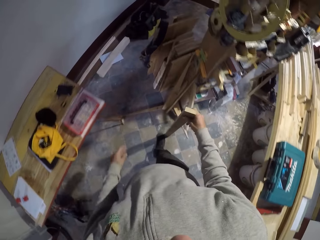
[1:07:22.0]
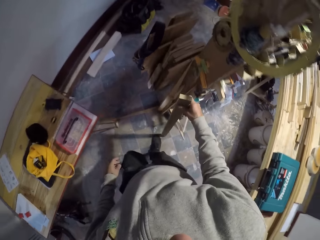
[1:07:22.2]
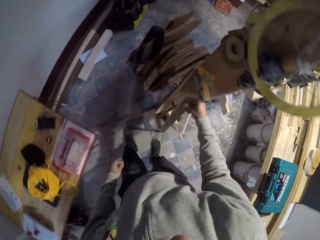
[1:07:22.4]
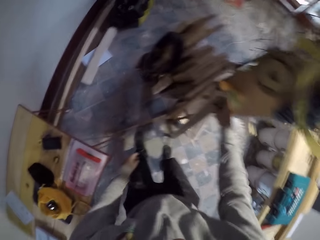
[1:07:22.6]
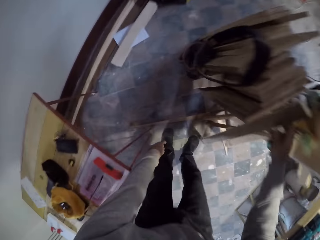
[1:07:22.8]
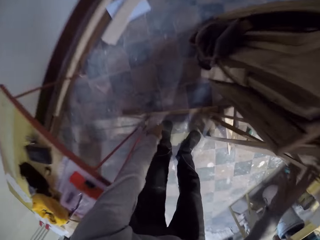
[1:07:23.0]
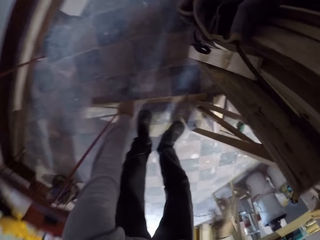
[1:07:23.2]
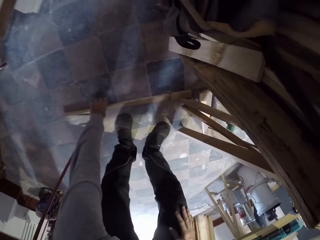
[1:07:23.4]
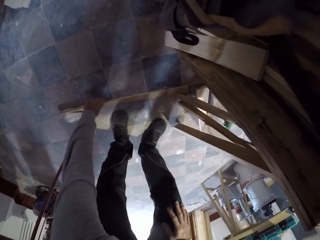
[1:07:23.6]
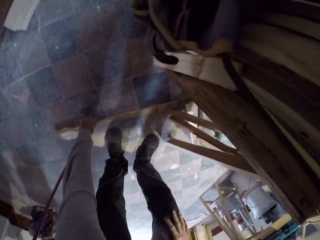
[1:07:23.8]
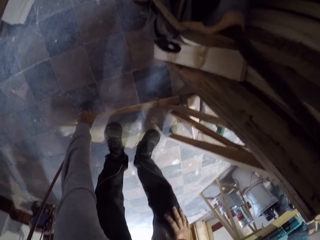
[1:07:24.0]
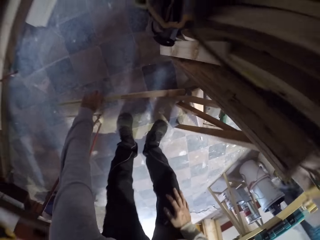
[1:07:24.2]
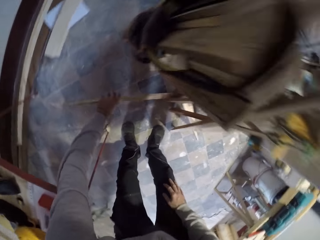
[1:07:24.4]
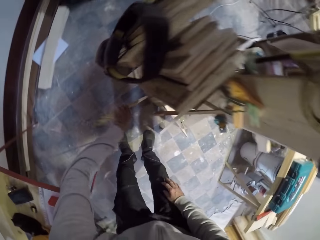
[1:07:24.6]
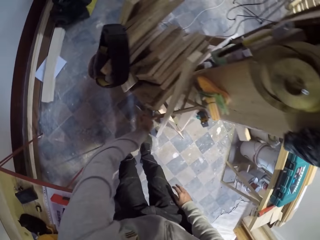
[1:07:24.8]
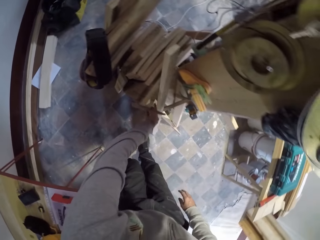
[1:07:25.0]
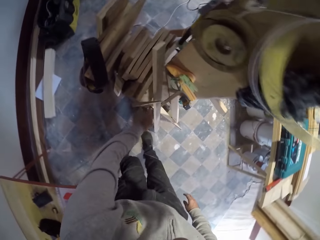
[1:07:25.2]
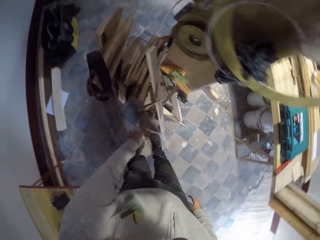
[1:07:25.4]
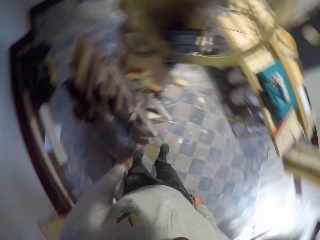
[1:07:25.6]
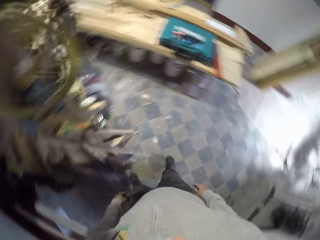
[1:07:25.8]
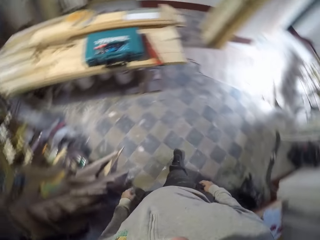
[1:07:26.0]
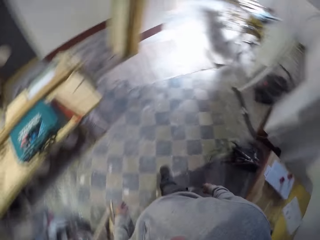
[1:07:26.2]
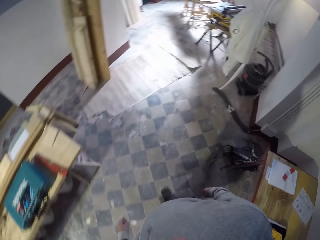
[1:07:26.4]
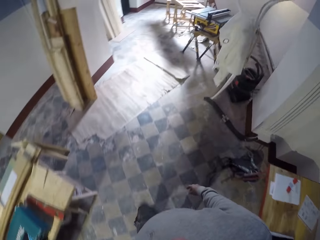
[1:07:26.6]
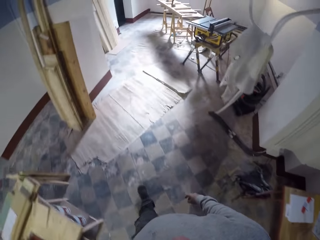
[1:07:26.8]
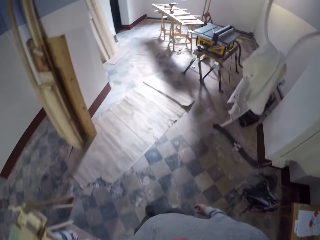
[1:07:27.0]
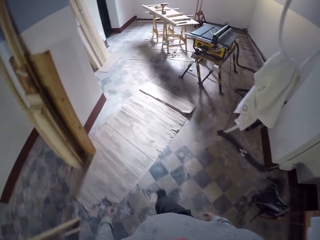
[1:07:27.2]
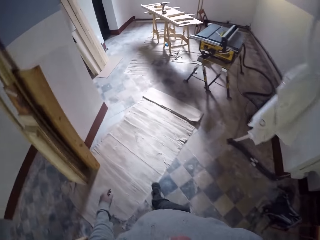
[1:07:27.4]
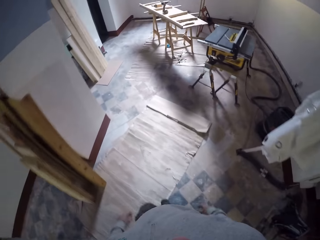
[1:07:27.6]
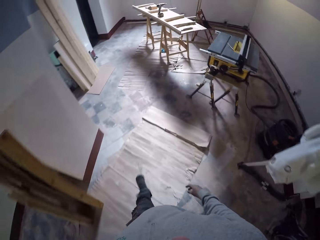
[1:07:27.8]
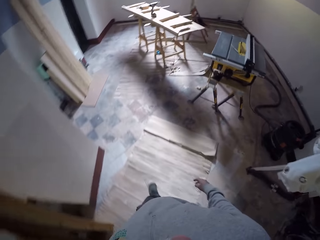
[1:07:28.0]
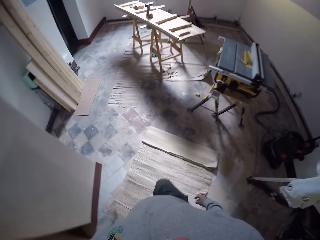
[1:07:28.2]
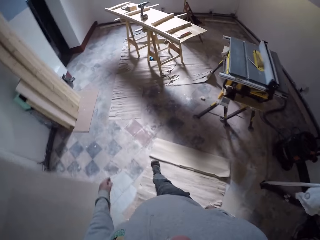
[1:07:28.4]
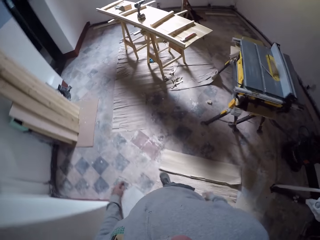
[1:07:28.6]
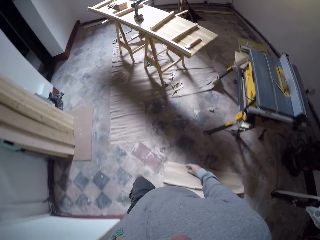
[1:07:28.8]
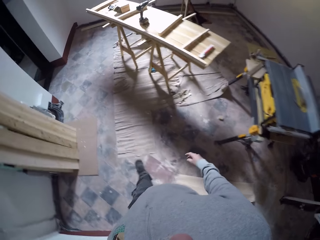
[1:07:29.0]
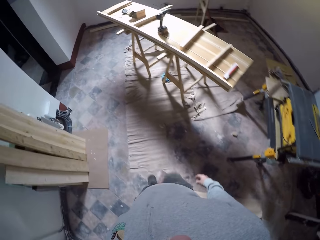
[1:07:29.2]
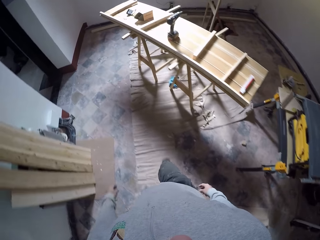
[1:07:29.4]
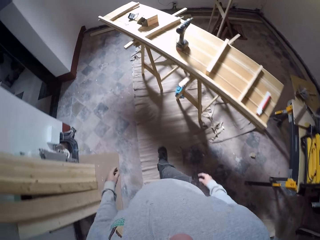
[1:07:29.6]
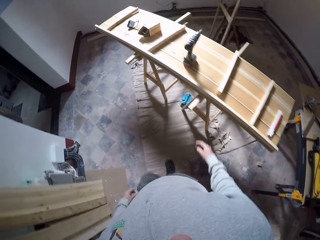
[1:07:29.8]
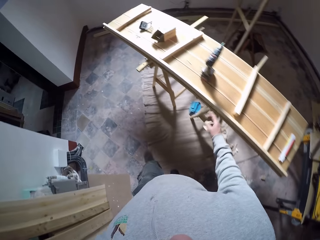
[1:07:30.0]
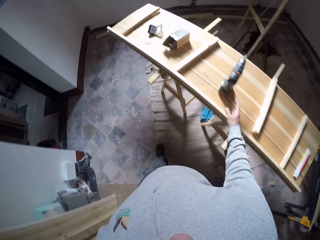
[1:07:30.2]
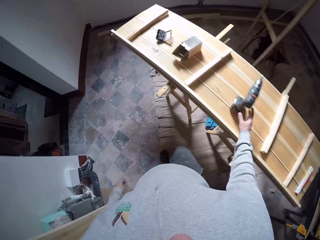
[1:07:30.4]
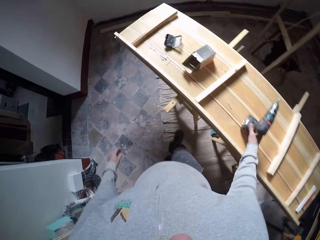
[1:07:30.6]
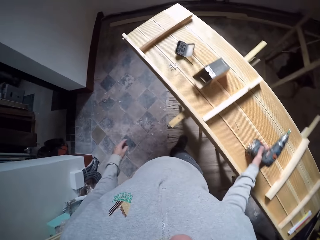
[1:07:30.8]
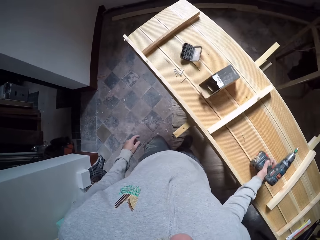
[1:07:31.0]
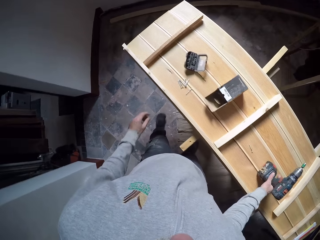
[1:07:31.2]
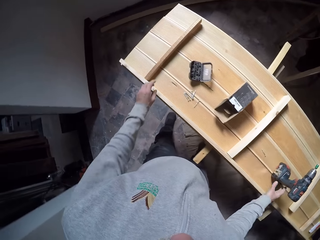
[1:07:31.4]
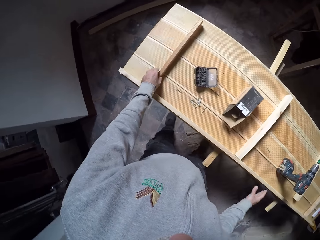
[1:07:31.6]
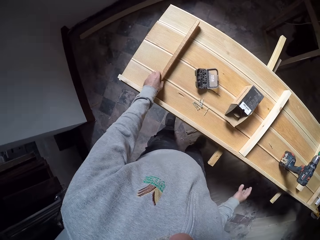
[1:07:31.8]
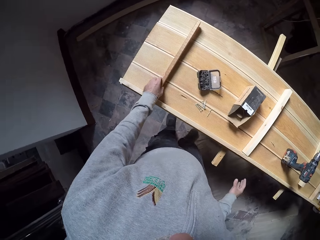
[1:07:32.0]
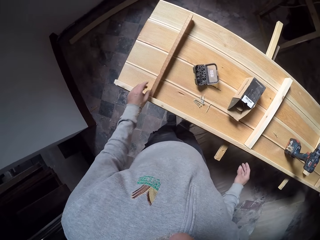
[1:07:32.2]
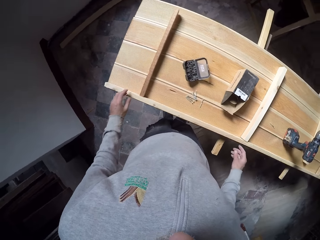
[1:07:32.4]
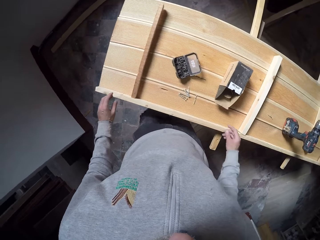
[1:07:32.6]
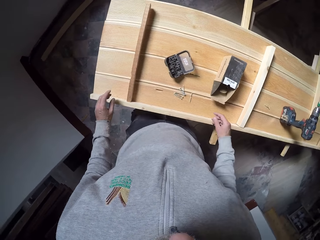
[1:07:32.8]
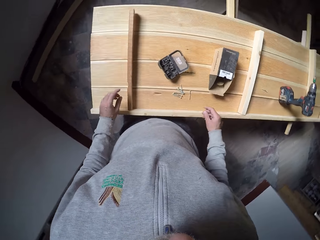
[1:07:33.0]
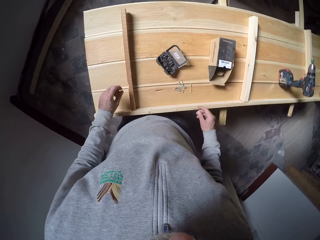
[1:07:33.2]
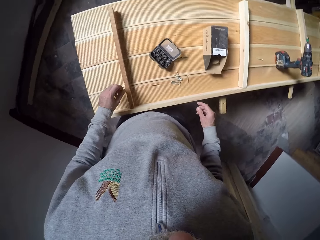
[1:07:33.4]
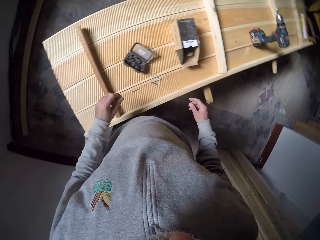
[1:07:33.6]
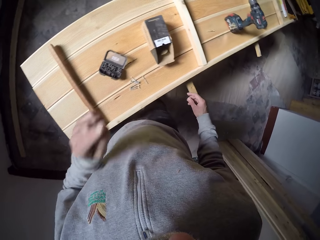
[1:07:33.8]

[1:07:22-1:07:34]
The camera wearer drops the smaller wooden plank on the floor against a wooden column with his right hand. He picks up a wooden plank from the floor with his left hand. He places the wooden plank against the wooden column. He walks around the room. He places his right hand on a drill and places his left hand on the wood.

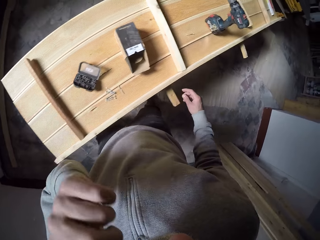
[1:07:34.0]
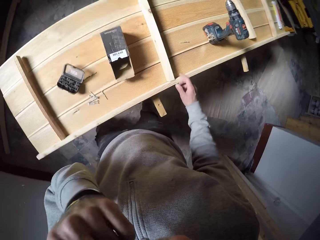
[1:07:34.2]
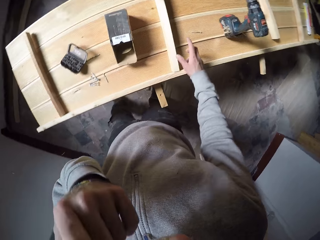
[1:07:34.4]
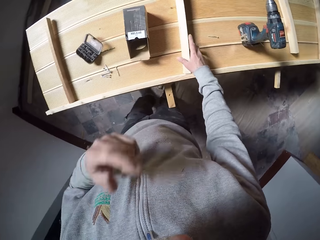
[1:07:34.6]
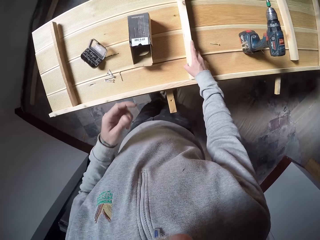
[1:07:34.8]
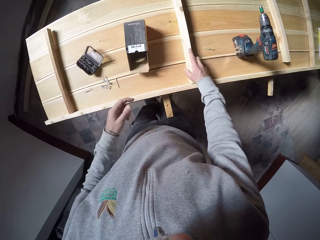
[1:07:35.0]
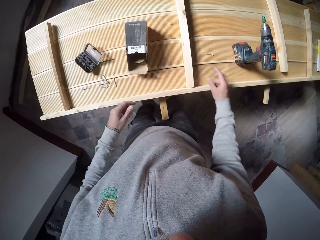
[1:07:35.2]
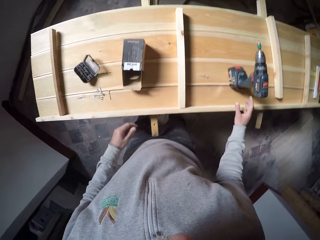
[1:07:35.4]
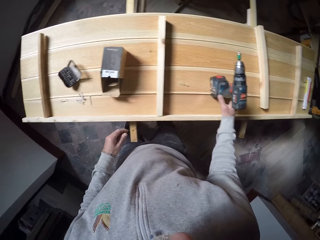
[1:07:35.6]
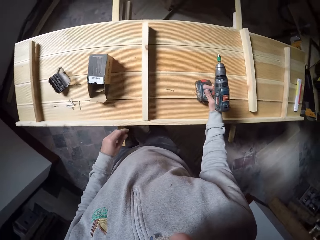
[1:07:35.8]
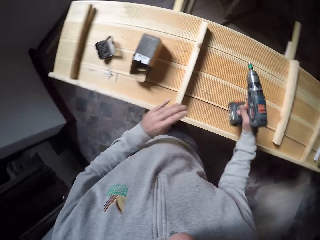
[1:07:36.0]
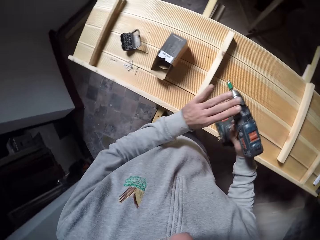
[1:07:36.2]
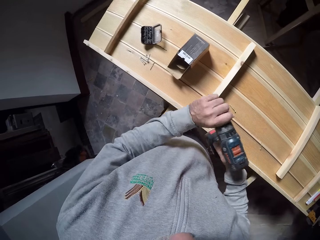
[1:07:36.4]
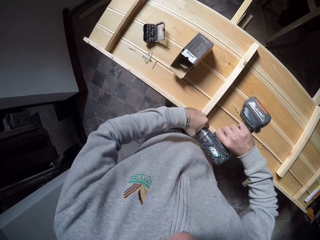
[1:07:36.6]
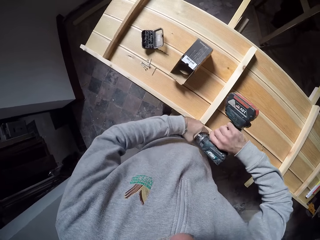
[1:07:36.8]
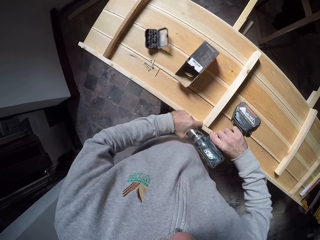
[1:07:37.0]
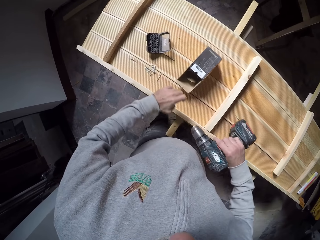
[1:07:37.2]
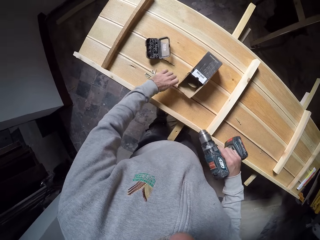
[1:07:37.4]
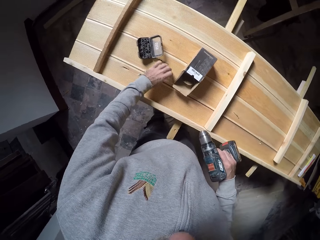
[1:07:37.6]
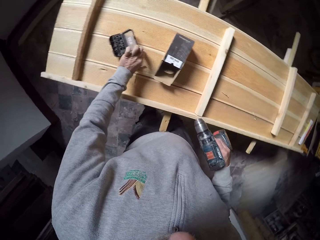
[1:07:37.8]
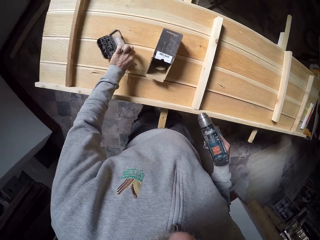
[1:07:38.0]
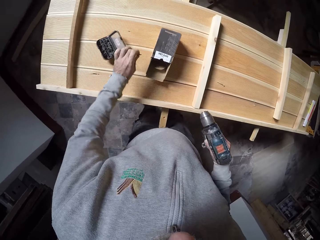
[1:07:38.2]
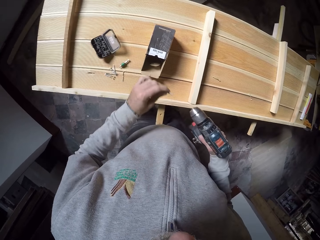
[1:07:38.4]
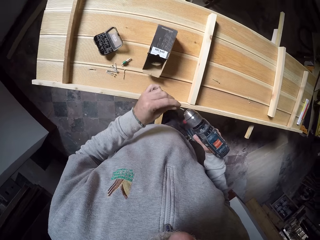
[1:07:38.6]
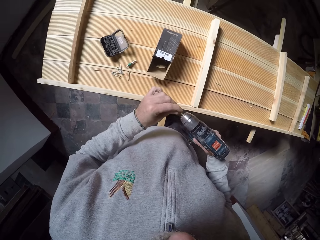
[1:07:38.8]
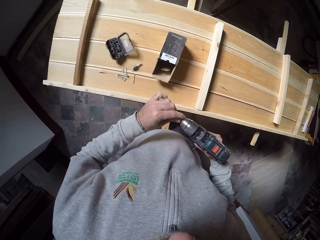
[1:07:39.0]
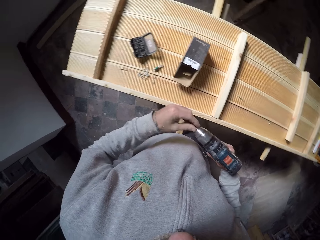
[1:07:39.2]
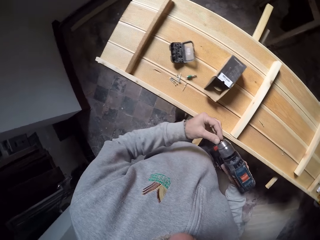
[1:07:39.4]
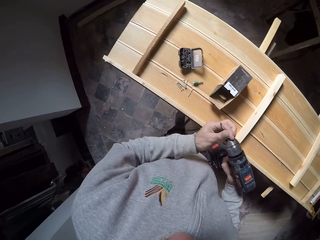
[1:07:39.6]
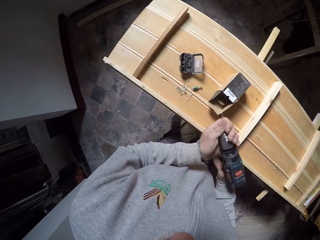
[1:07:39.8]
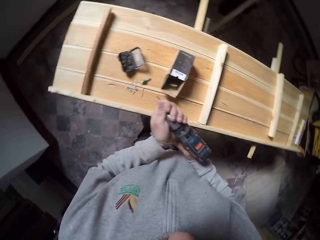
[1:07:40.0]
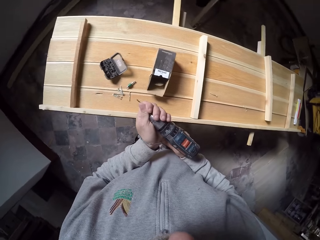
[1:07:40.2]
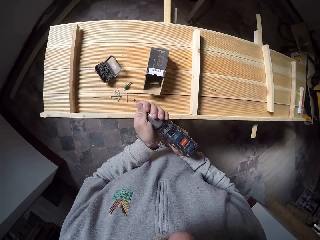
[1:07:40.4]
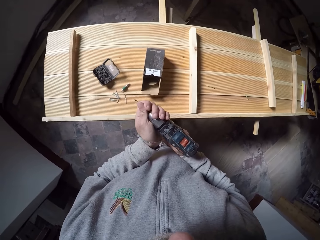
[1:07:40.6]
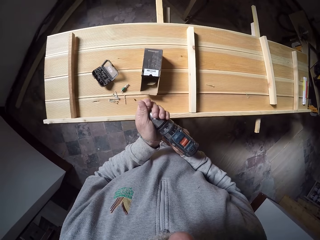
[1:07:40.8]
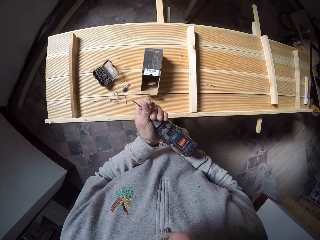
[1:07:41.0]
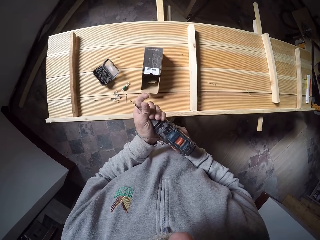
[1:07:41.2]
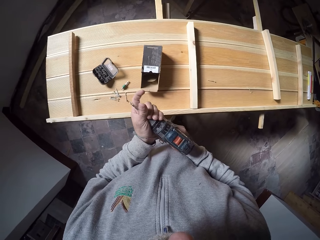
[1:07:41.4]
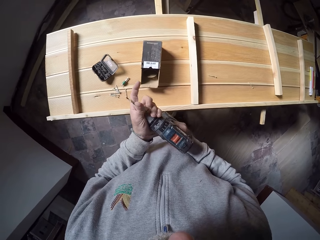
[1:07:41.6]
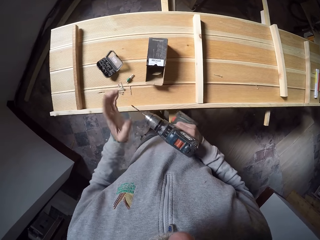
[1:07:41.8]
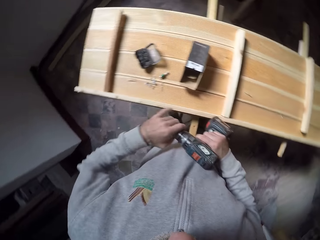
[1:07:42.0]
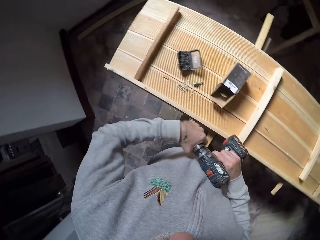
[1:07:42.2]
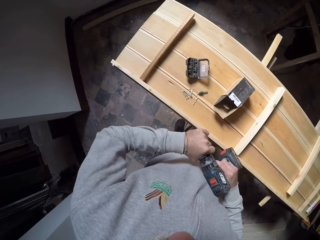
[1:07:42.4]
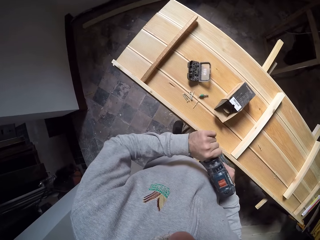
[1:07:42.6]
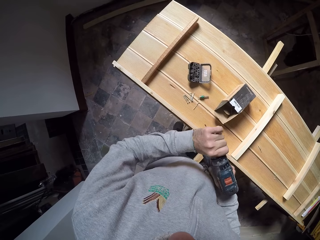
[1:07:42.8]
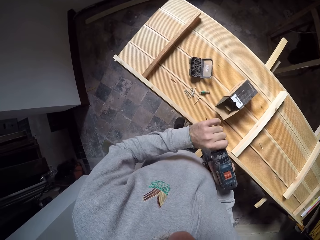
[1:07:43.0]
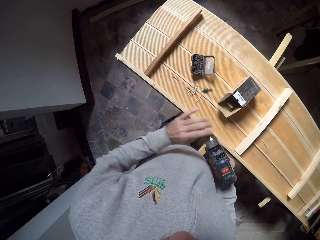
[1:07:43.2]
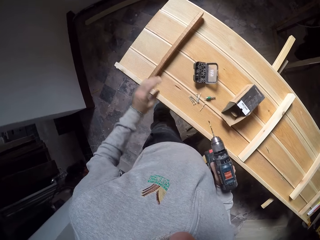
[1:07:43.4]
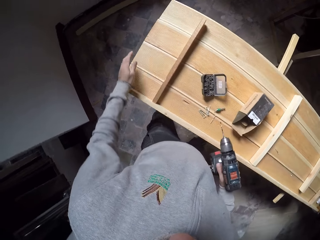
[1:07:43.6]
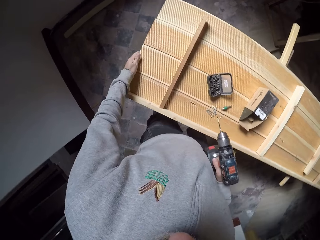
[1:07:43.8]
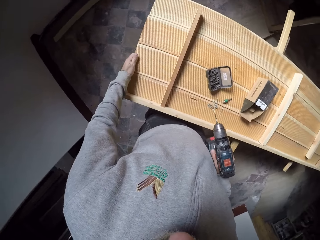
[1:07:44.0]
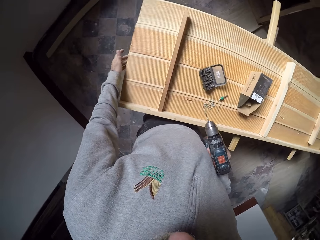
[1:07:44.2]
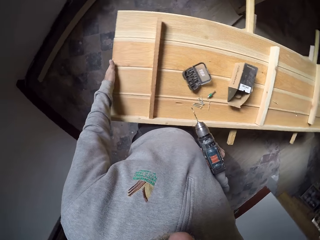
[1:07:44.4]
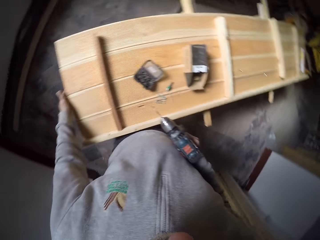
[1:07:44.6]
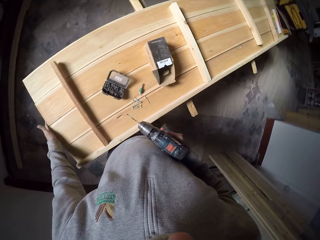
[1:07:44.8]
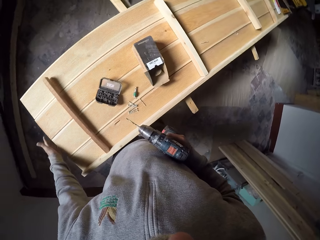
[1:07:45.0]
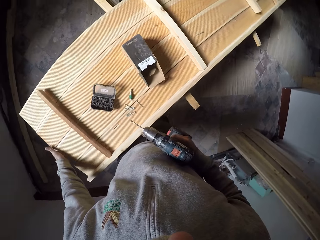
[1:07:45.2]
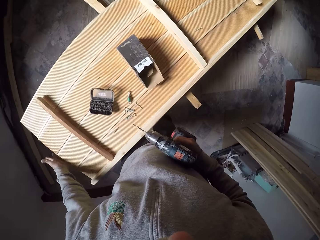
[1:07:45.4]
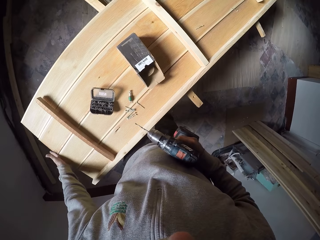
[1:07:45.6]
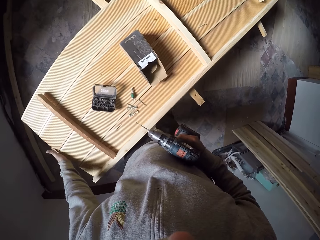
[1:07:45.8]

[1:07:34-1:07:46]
The camera wearer adjusts the camera with his left hand. He touches the wood with his right hand. He picks up a drill from a wooden board with his right hand. He removes a drill bit from the drill in his right hand with his left hand. He holds the drill and opens the front part of the drill. He drops the drill bit in his left hand on the wooden board. He picks up a drill bit from the wooden board with his left hand. He attaches the drill bit in his left hand to the drill in his right hand. He fixes the drill and tightens the drill. He taps the side of the wooden board with his left hand and holds the wood with his left hand.
